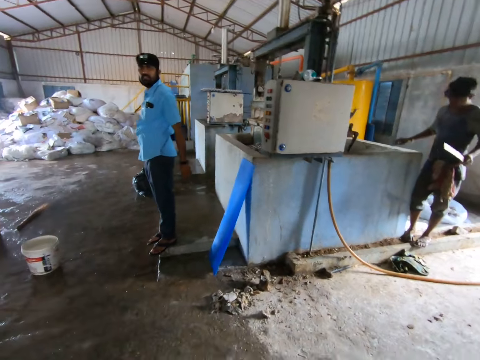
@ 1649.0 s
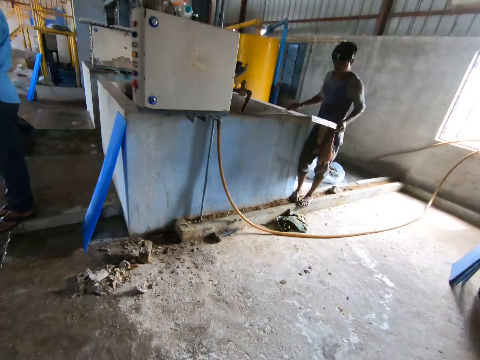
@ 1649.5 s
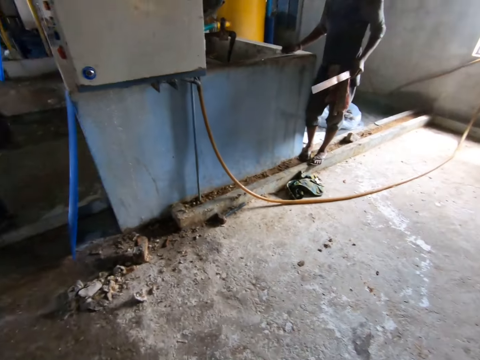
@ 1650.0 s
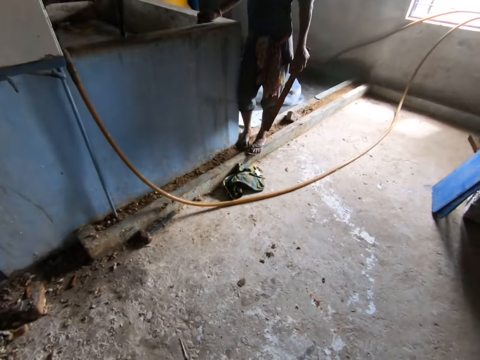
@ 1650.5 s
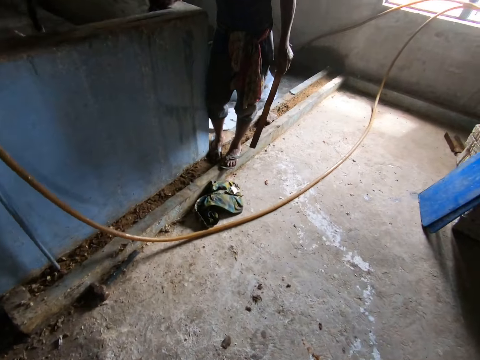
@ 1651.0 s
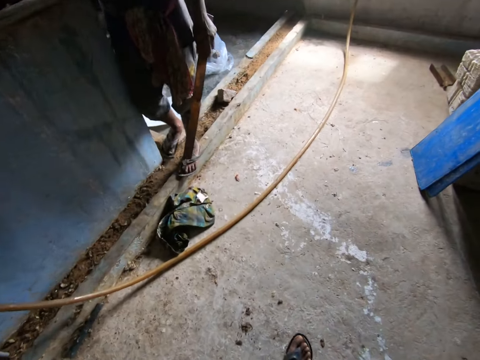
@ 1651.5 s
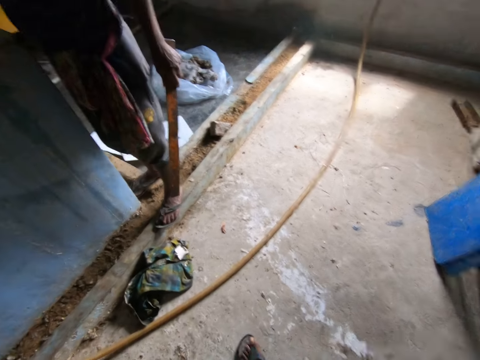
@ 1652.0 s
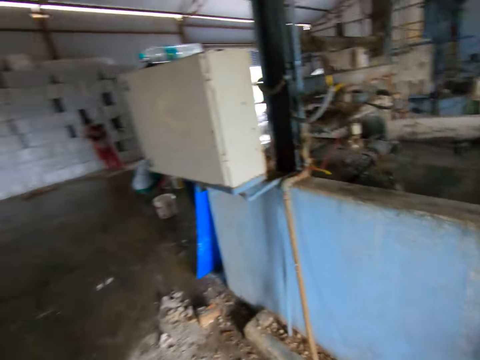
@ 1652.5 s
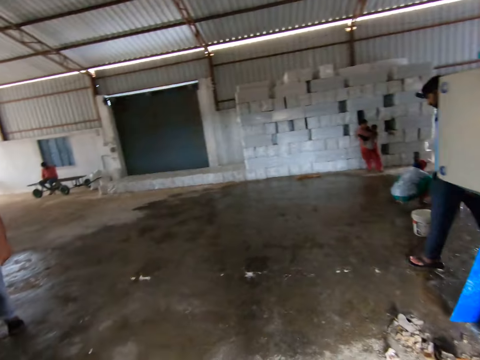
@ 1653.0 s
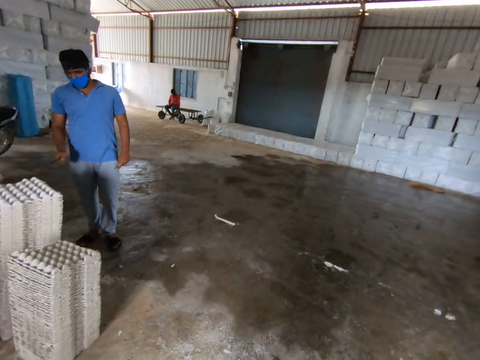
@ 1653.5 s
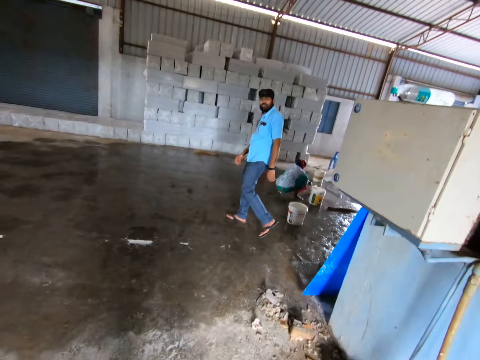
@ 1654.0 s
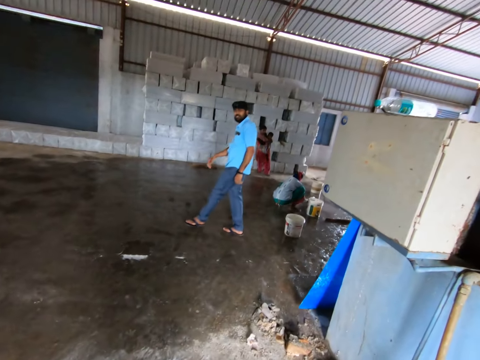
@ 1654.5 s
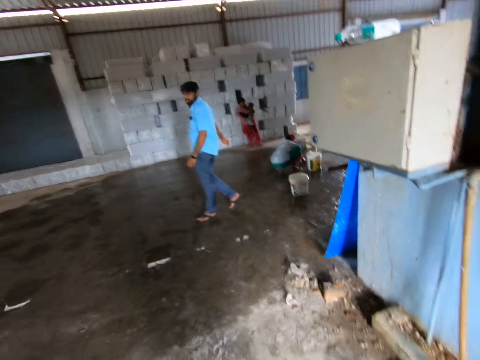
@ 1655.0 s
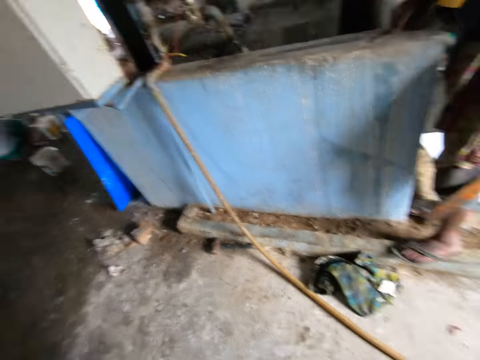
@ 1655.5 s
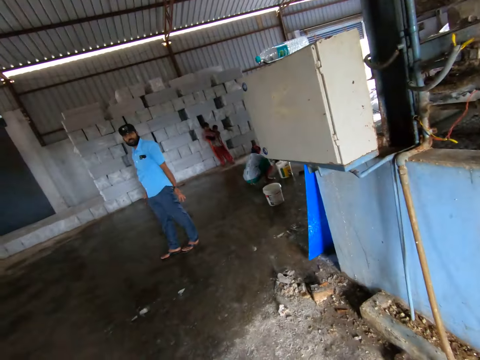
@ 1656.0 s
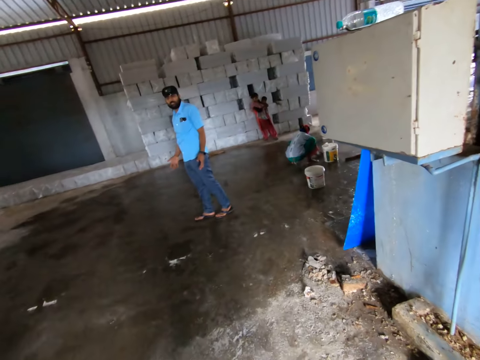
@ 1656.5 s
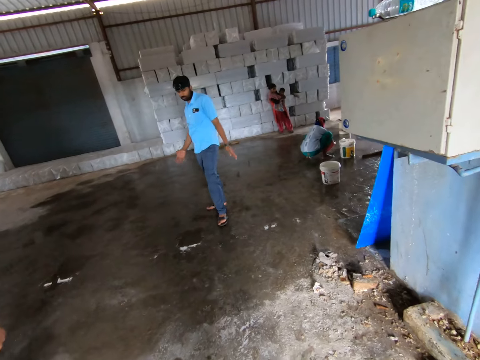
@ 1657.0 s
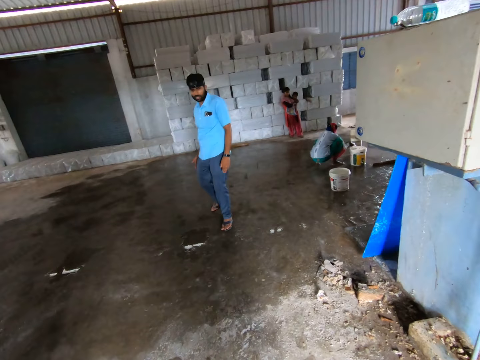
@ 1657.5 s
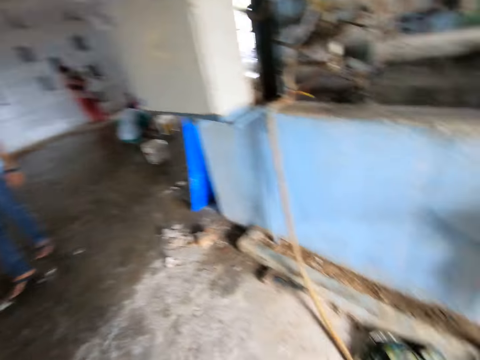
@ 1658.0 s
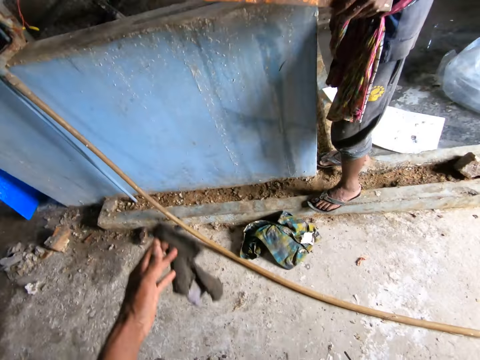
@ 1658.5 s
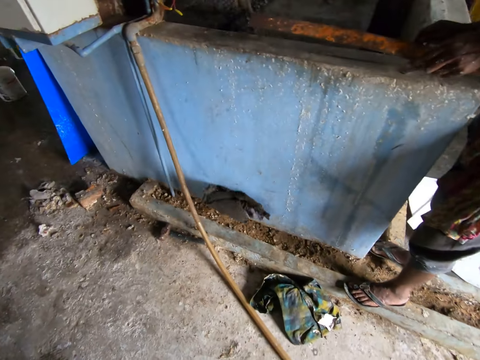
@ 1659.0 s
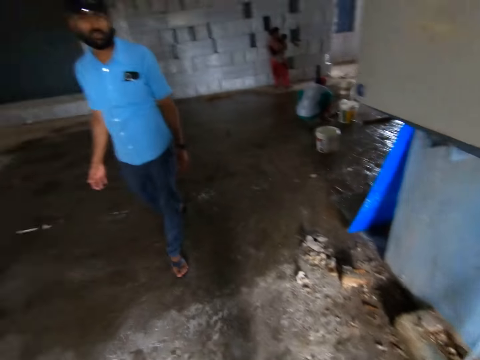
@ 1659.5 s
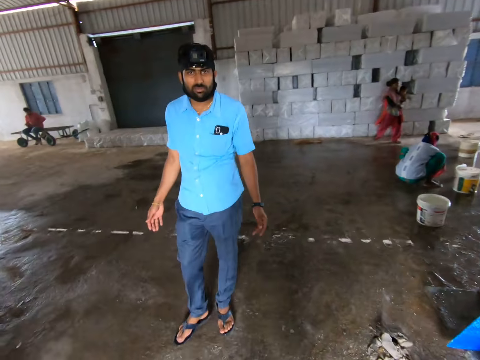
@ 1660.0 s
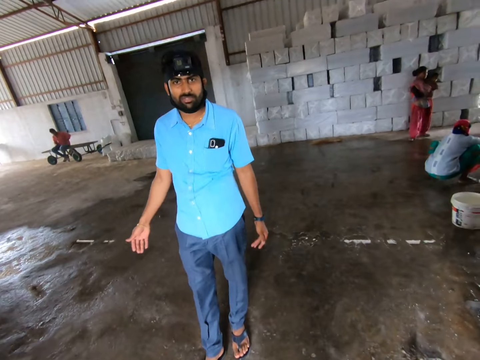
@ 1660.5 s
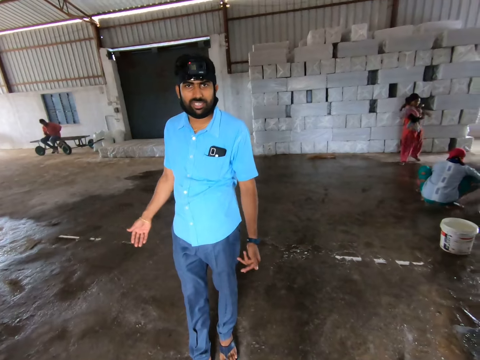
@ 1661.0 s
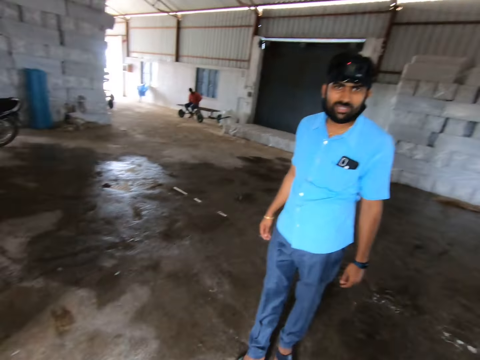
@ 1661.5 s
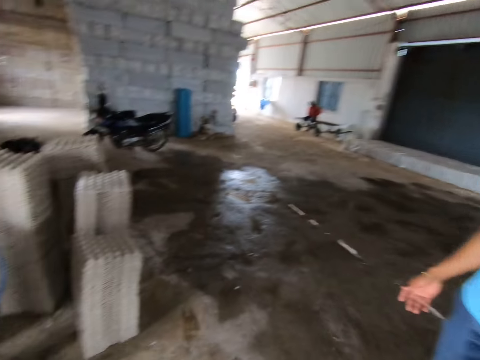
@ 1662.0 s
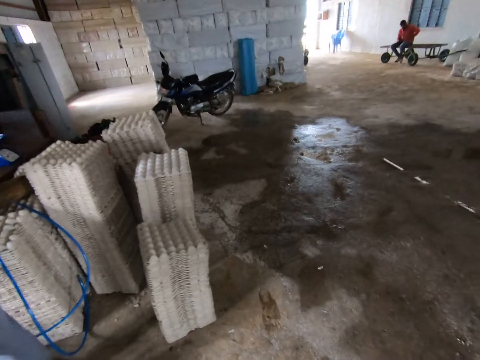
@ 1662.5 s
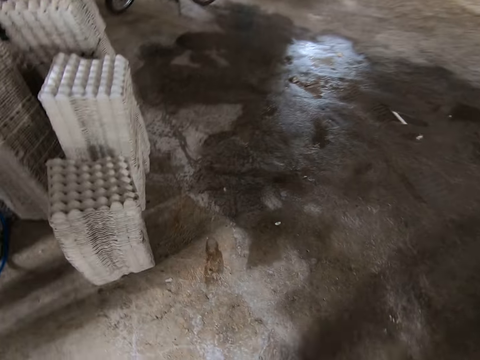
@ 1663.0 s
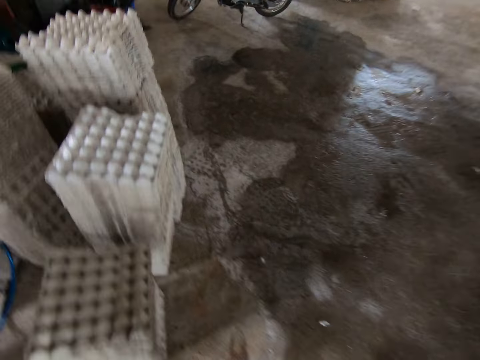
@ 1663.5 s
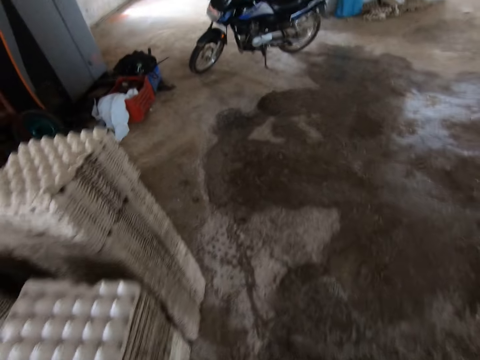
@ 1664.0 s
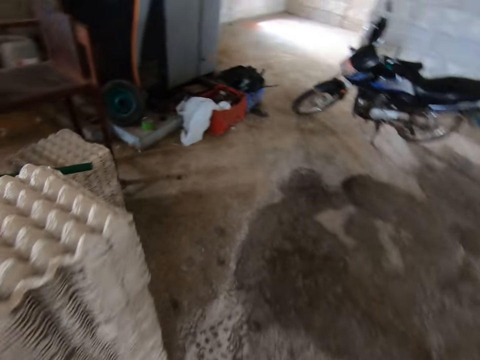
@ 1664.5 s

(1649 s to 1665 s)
The camera wearer walks around the building. They turn around. They converse with a person. The person moves towards the camera wearer. The camera wearer throws a piece of cloth on the ground. The person converses with the camera wearer. The camera wearer walks around the building.

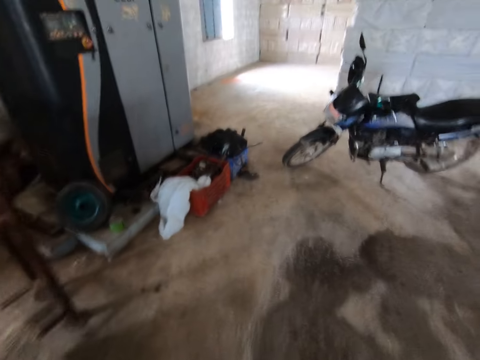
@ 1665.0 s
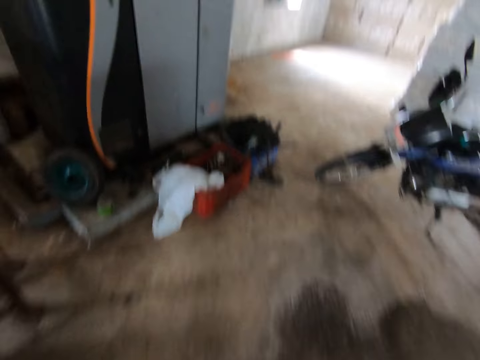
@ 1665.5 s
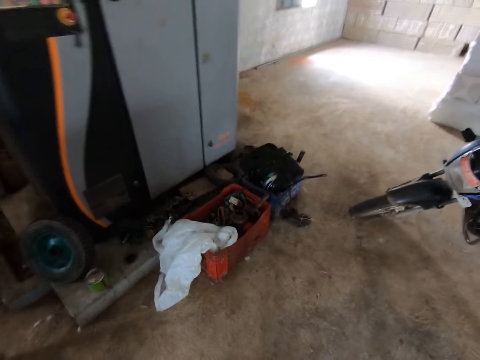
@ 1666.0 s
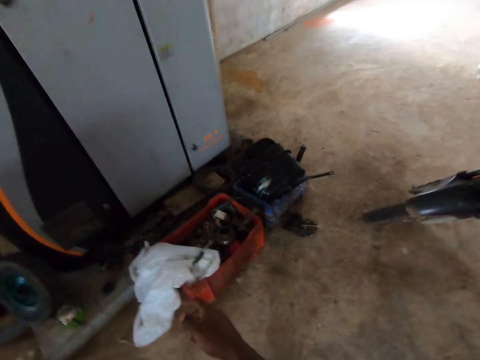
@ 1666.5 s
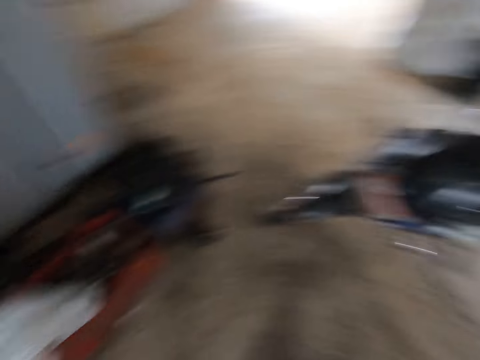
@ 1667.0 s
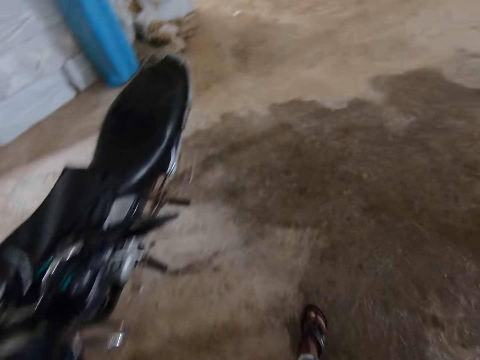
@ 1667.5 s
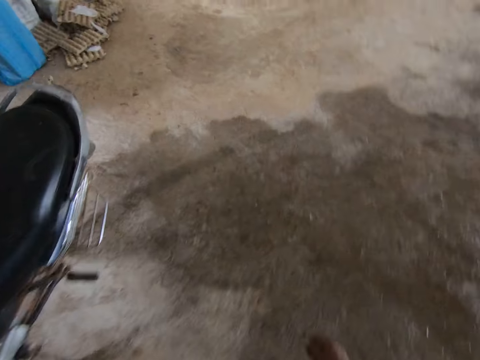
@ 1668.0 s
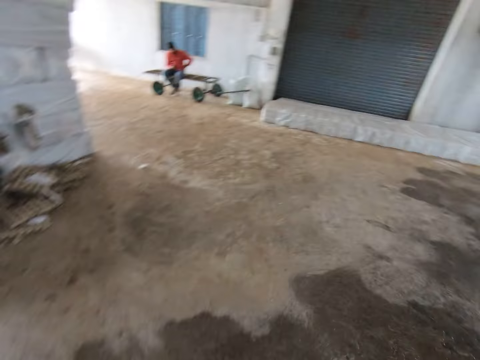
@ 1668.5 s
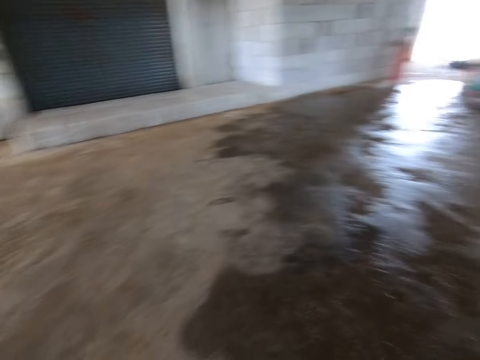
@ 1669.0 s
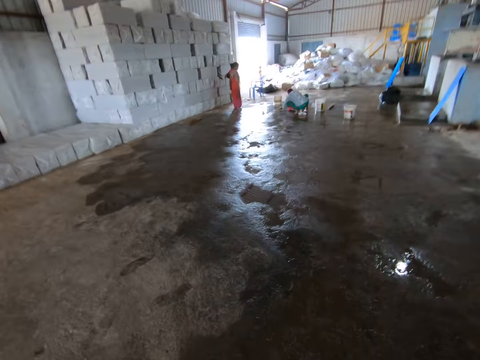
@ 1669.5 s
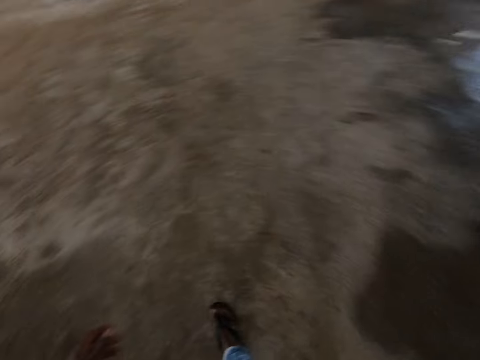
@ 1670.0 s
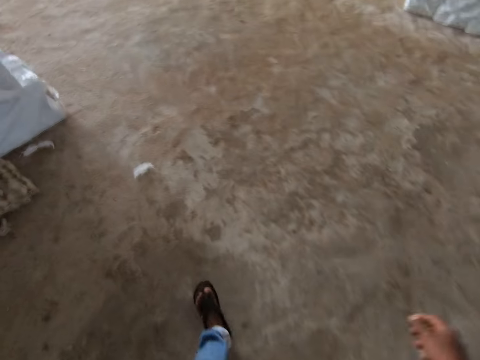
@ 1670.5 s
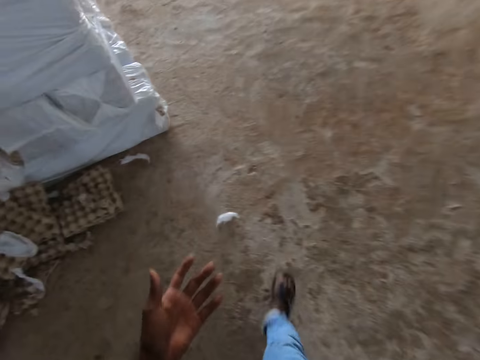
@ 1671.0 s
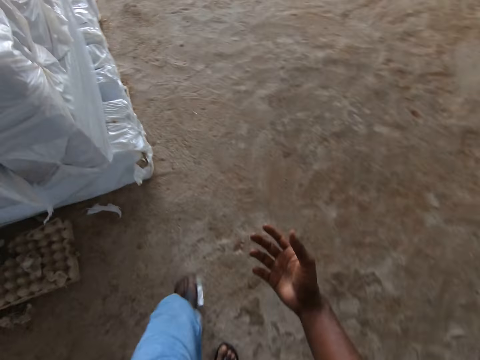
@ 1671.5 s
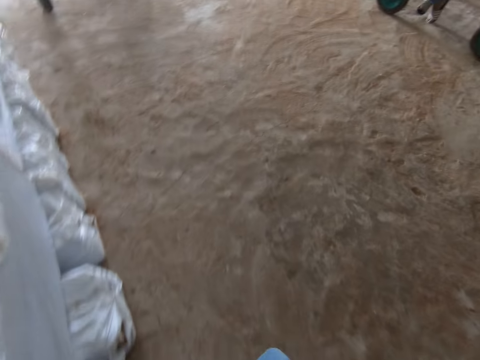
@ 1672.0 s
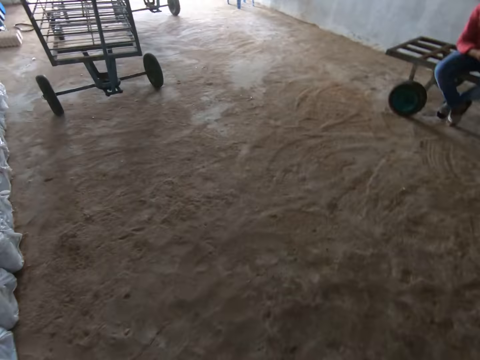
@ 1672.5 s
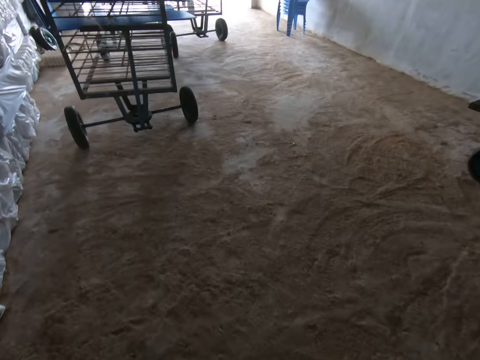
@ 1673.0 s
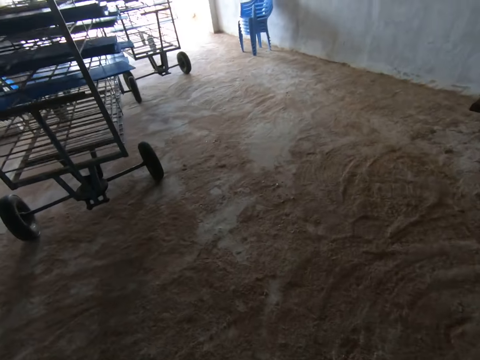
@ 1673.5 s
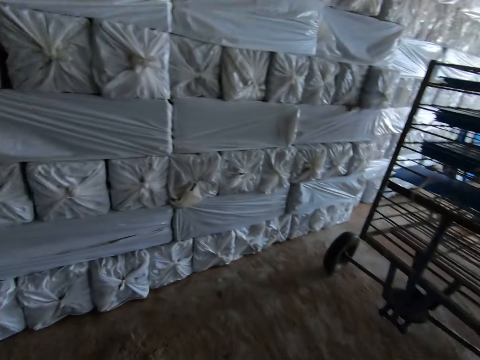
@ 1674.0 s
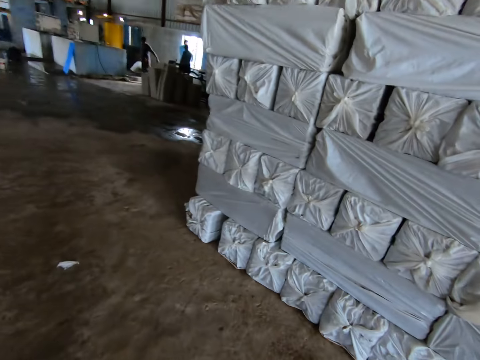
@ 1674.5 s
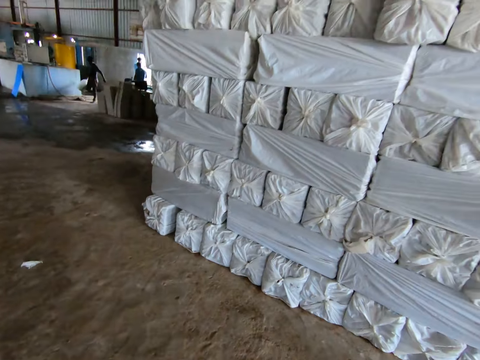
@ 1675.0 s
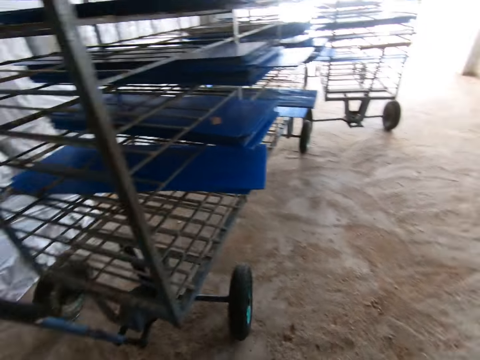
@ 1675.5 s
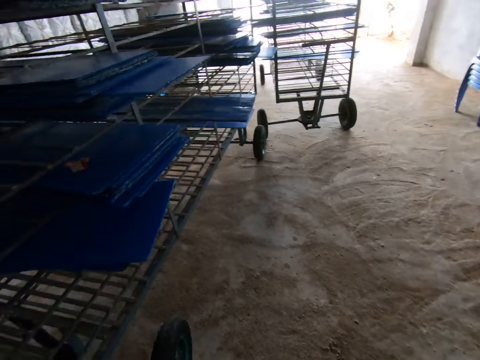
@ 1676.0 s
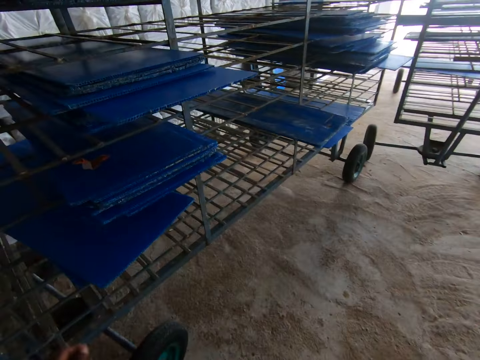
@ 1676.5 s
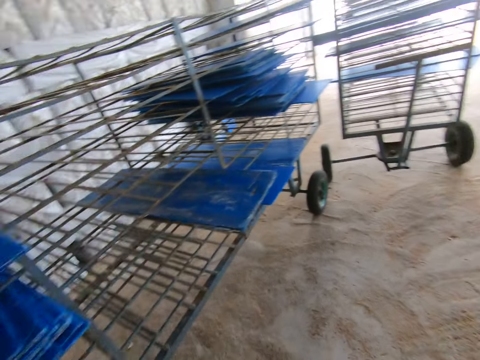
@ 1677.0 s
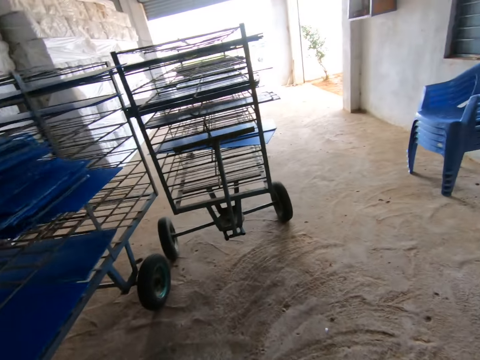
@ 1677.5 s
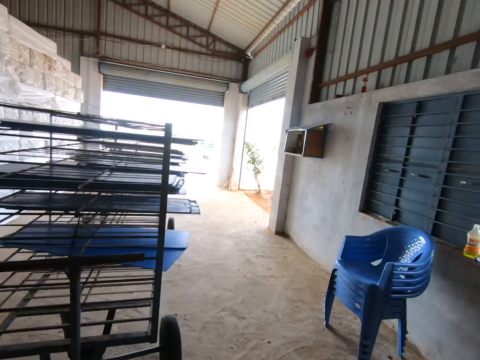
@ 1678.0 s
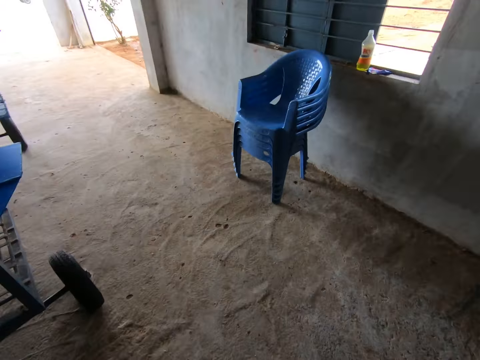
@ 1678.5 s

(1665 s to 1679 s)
The camera wearer throws a tool into the tool box. He walks around the building. He looks at his hands. He walks around the building. He turns around. He walks around the building. He picks up a packet from the board. He touches the blue plastics. He walks towards outside the building.
